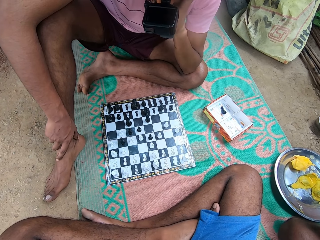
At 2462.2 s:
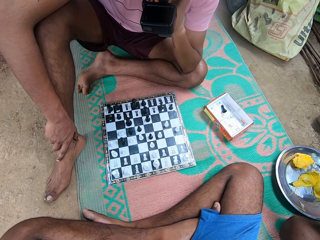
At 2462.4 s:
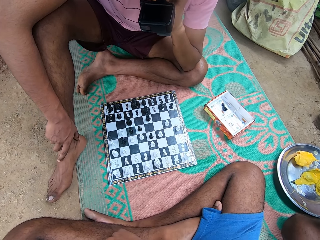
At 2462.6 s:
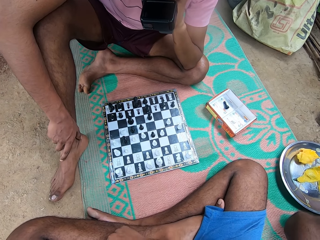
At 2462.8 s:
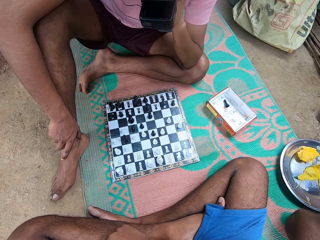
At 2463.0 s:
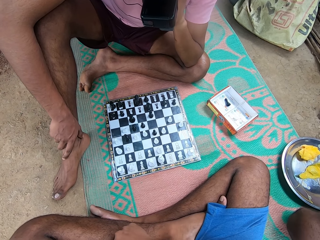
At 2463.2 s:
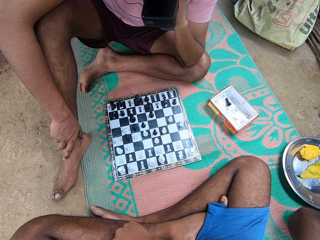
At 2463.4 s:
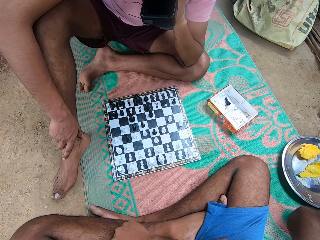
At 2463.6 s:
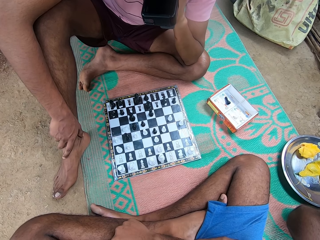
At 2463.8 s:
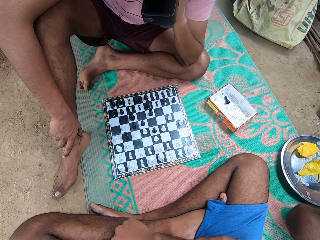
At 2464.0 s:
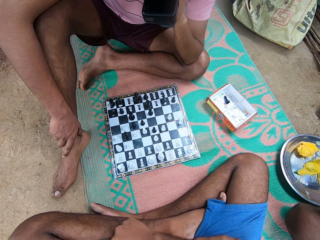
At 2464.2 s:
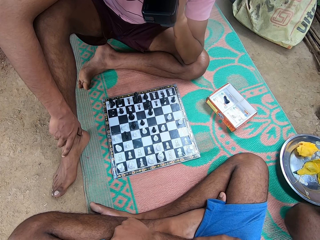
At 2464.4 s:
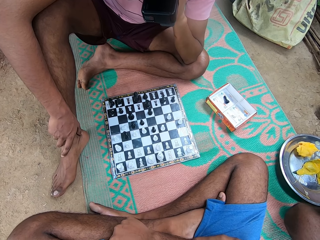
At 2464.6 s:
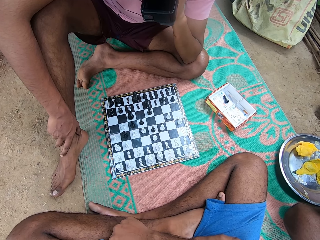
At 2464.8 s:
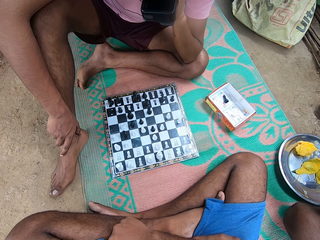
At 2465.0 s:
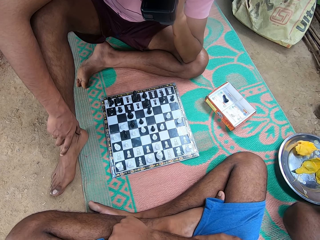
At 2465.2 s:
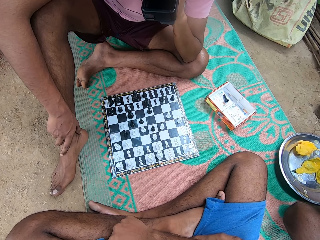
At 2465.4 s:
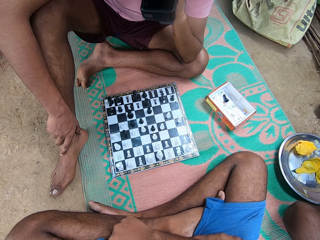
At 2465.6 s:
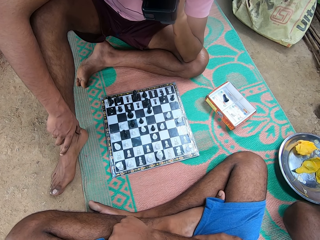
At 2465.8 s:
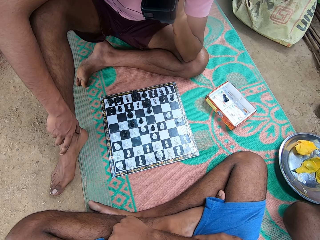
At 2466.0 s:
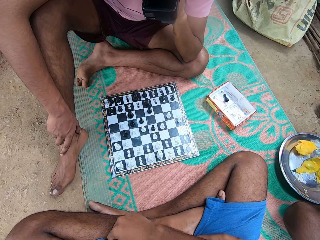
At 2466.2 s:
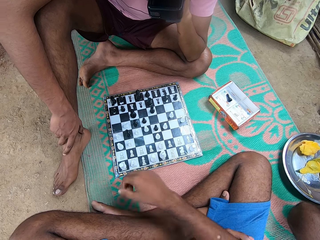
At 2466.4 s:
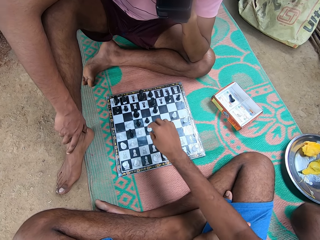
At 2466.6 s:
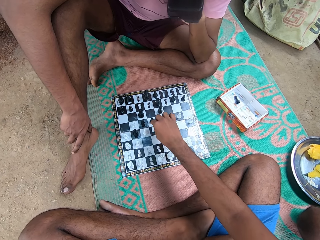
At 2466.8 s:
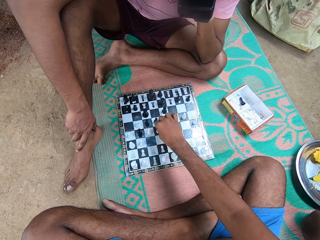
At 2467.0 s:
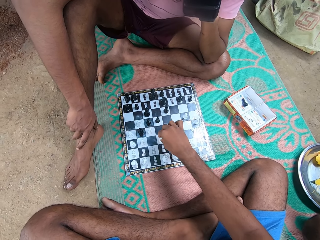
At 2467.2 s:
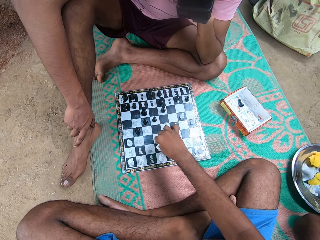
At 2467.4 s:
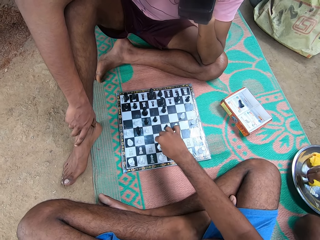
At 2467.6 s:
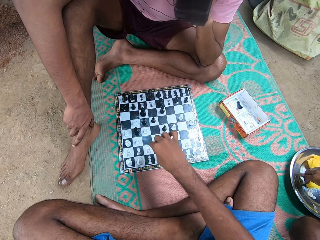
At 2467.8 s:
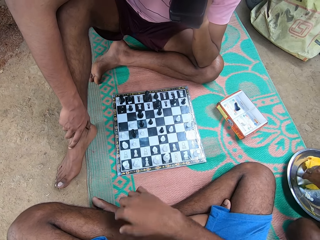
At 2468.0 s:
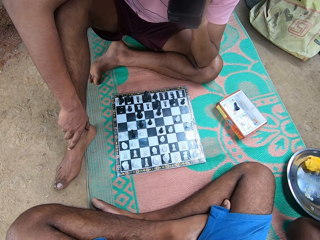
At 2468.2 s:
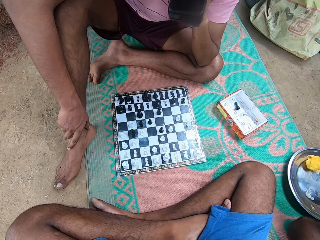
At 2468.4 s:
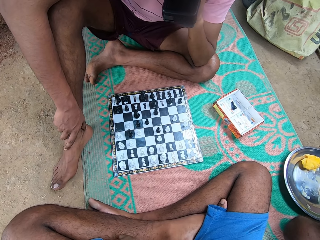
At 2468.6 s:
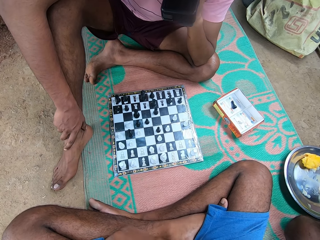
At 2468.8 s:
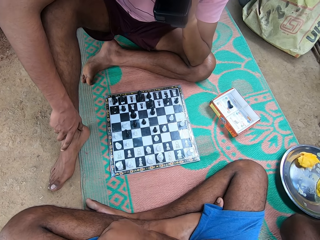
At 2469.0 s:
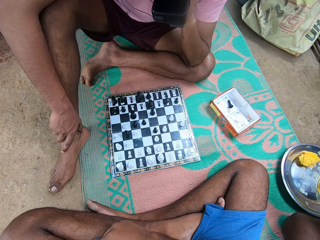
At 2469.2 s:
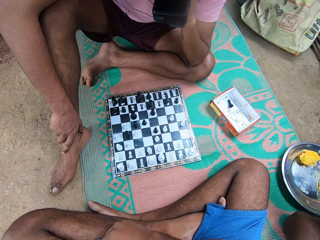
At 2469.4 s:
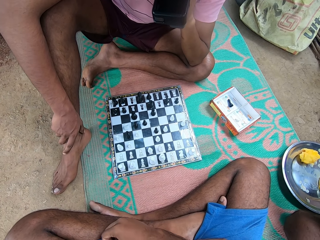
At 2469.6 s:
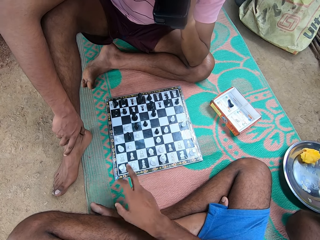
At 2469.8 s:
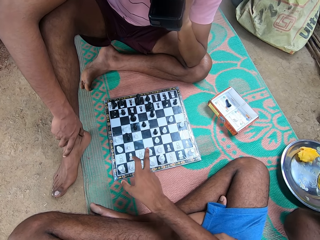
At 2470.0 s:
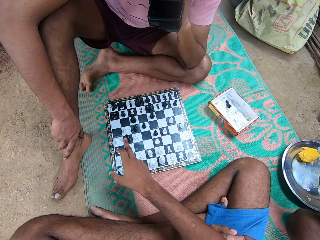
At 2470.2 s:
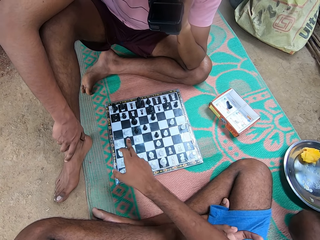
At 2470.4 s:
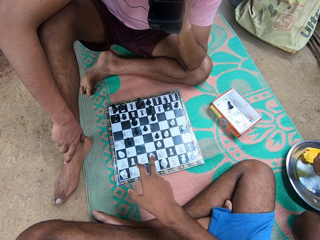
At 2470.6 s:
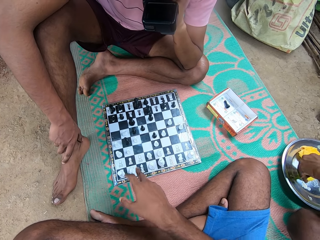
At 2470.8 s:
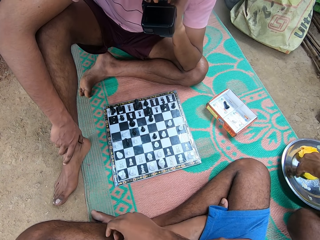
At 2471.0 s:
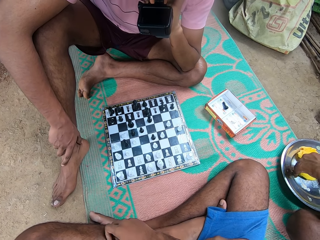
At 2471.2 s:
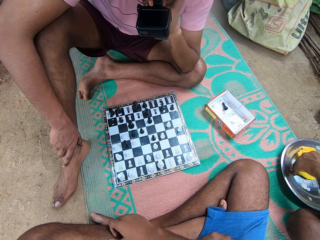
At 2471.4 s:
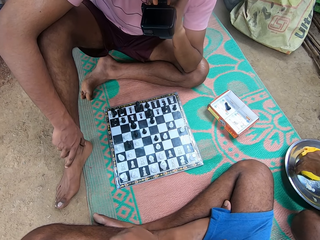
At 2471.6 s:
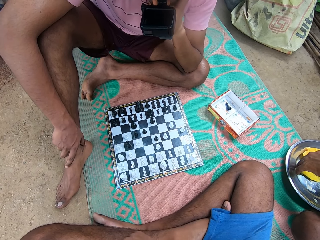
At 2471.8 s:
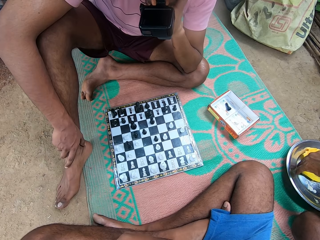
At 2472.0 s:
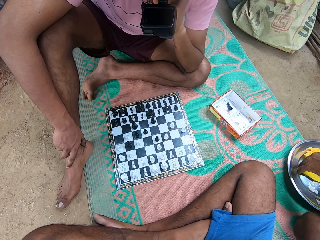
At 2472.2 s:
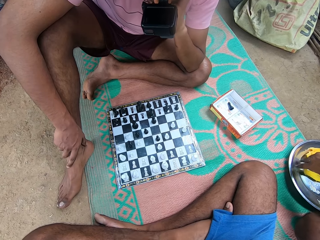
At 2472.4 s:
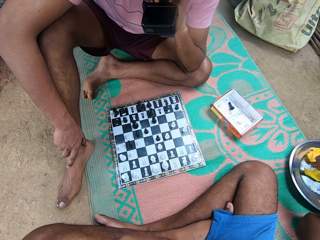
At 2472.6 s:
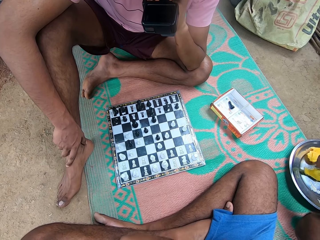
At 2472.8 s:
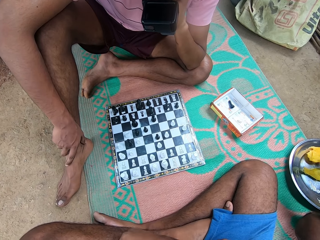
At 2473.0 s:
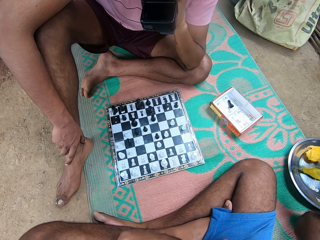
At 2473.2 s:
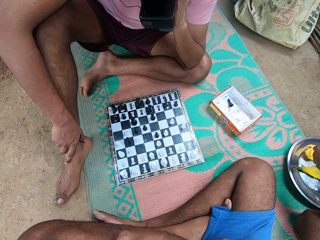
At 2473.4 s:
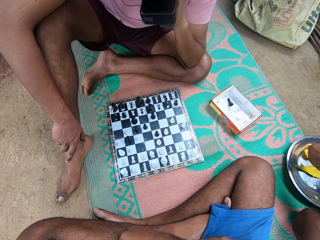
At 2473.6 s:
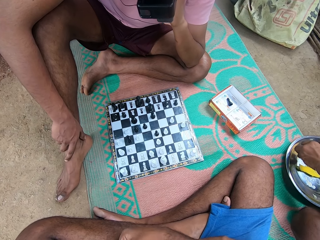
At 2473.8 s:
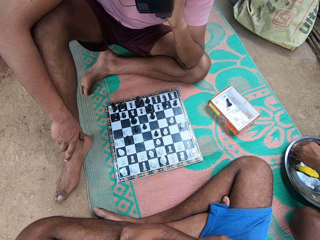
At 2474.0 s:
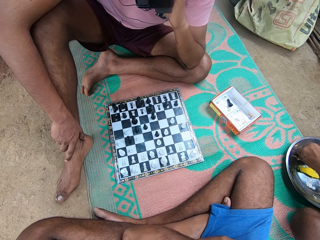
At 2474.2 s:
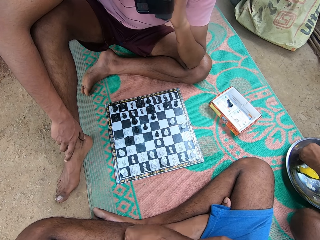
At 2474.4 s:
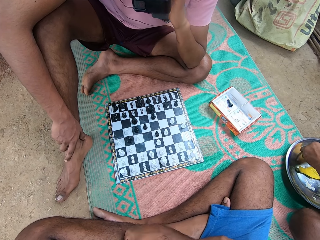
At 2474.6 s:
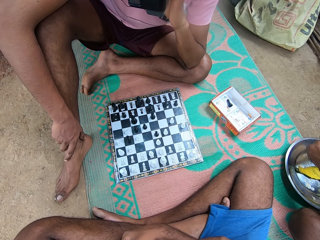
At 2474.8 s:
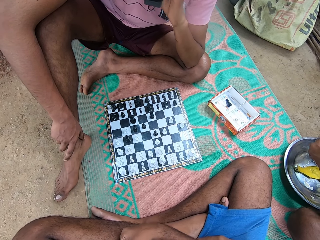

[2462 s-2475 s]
The camera wearer moves a chess piece. A person picks a mango peel from the plate. The camera wearer shows some moves. He talks and moves his hand.

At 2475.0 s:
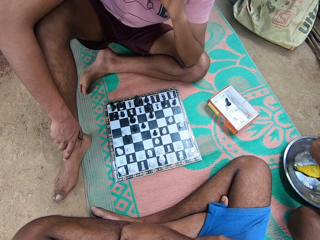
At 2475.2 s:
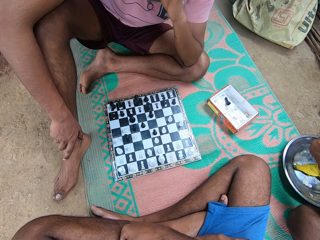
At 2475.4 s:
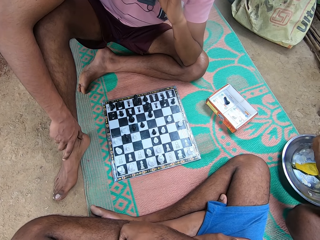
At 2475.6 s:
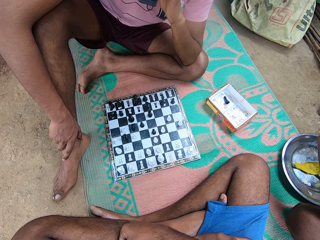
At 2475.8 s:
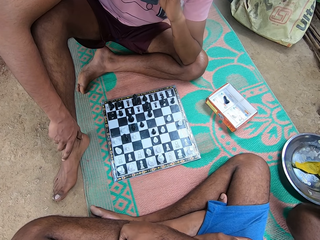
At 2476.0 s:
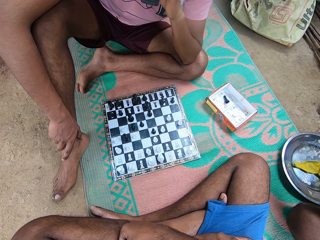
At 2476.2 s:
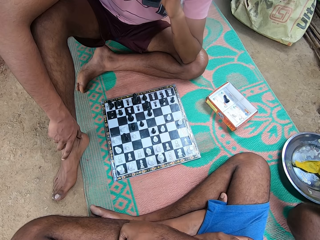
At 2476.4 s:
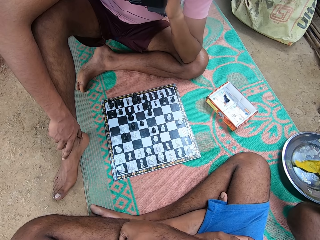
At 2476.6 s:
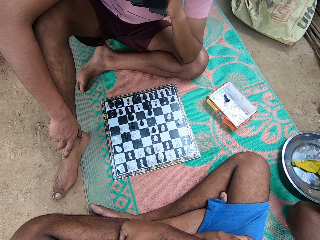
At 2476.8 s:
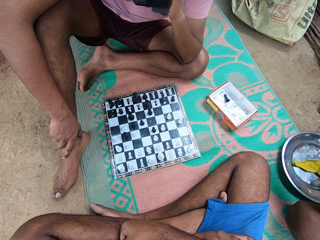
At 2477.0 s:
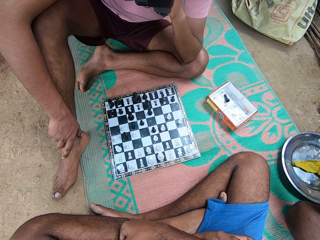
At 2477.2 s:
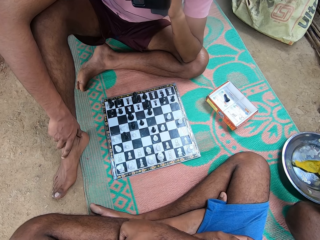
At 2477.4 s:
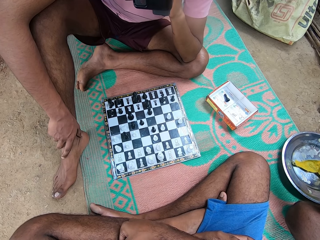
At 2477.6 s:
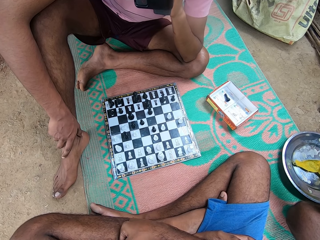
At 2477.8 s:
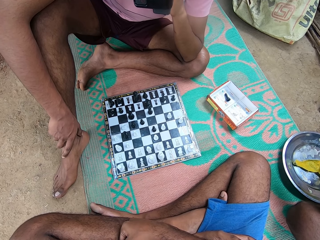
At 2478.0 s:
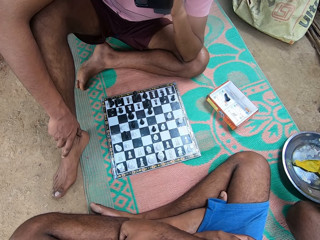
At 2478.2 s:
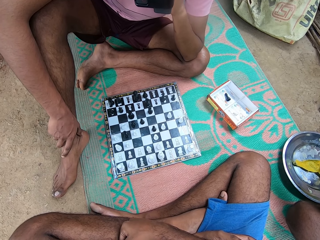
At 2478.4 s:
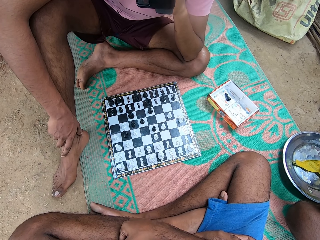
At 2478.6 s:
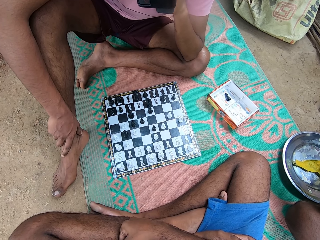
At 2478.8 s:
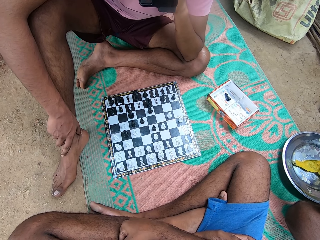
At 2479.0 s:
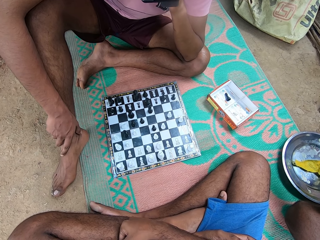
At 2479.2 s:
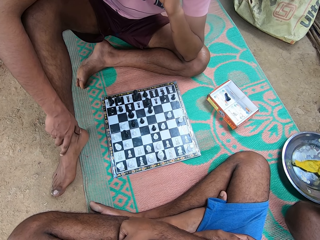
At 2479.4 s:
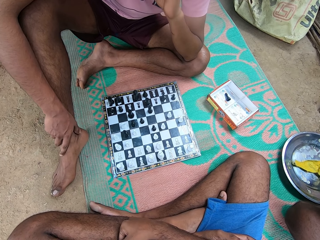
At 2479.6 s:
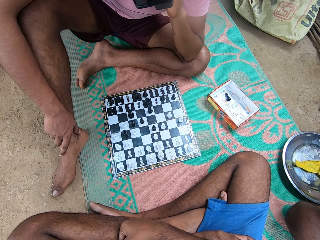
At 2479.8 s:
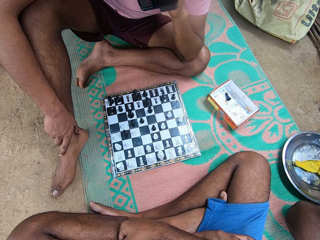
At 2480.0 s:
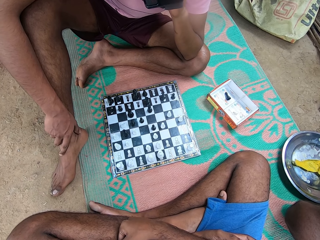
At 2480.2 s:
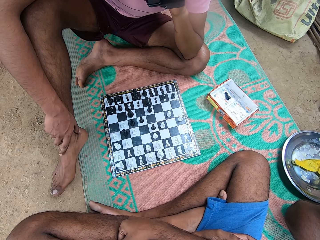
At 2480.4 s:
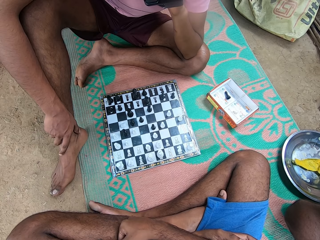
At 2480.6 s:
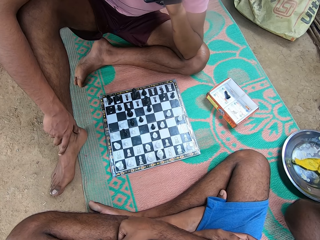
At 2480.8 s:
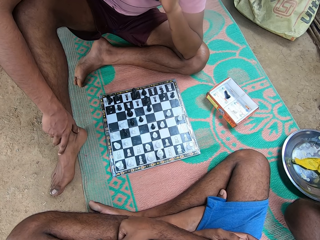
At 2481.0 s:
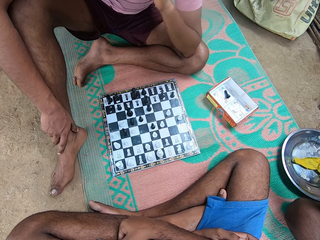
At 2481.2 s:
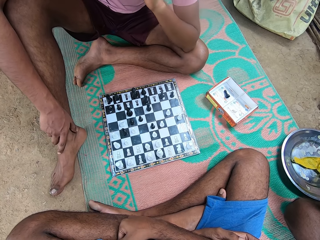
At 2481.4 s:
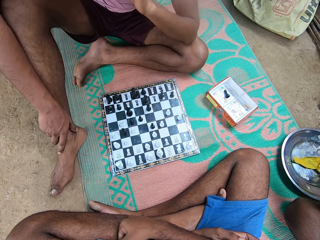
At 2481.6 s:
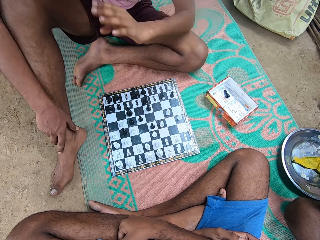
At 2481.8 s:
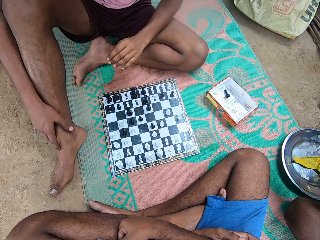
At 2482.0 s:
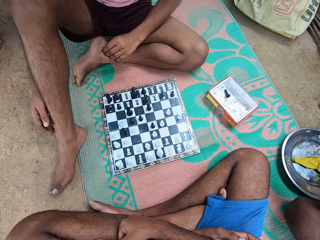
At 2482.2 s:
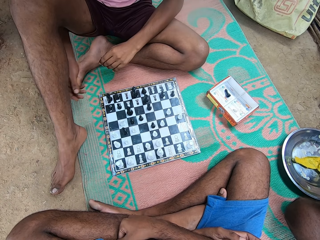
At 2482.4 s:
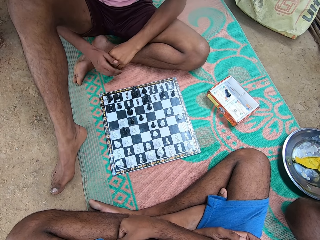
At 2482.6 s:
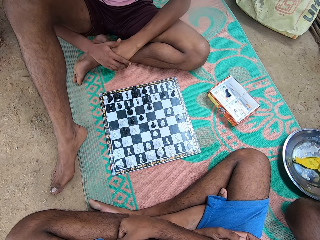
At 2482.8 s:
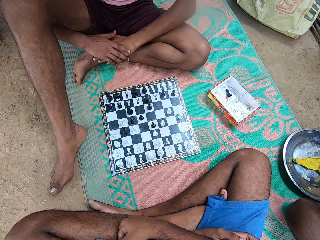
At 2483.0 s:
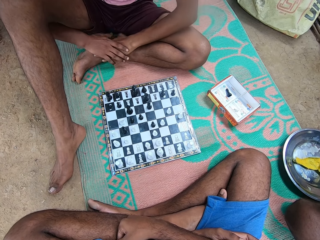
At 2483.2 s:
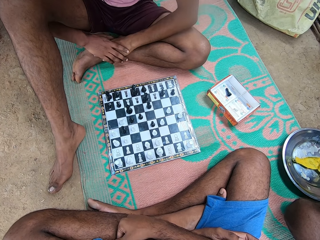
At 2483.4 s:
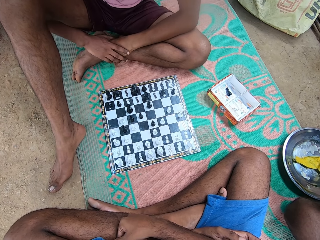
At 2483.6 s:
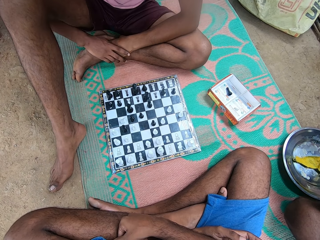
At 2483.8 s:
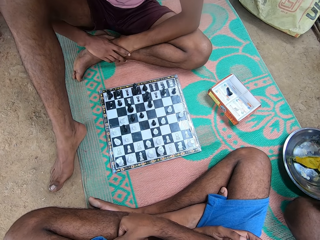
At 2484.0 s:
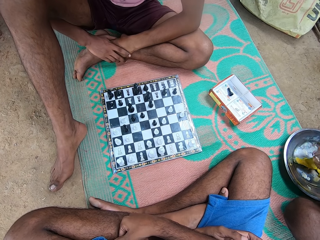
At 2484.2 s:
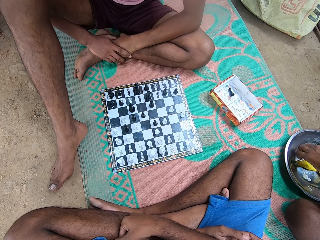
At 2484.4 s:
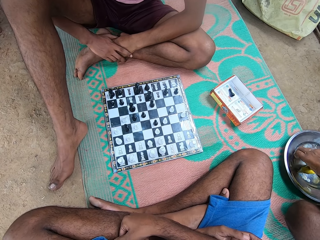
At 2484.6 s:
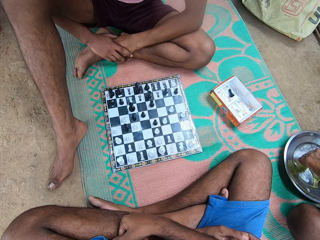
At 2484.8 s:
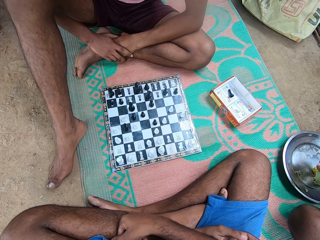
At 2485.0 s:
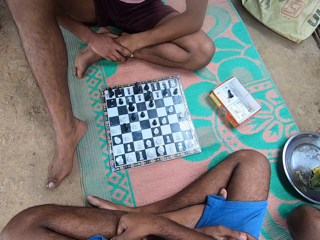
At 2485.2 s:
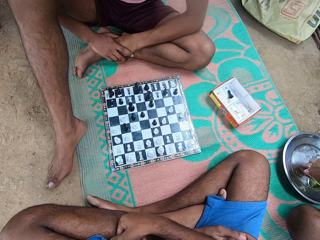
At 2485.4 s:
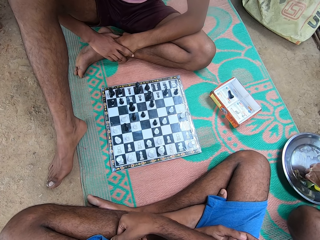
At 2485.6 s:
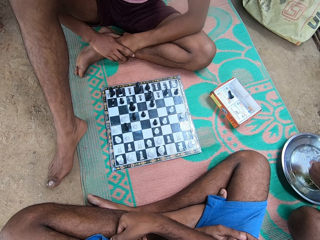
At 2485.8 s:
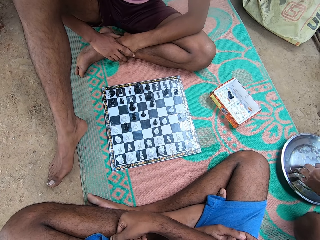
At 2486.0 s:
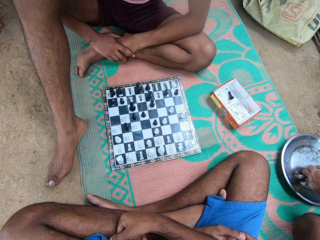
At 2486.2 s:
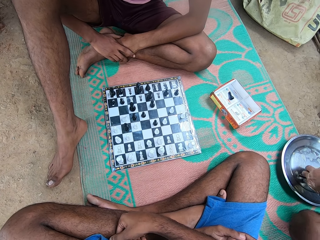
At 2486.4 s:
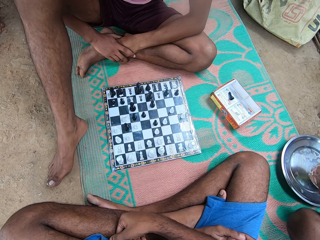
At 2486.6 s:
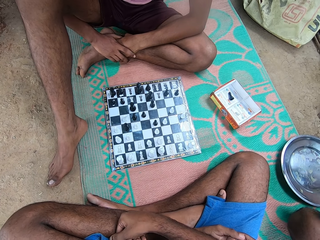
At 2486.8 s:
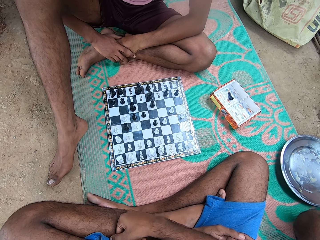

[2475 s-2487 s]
A man moves his body. A person holds his hands. The man talks. Another person picks a mango peel from the plate. The first person shakes his legs.
